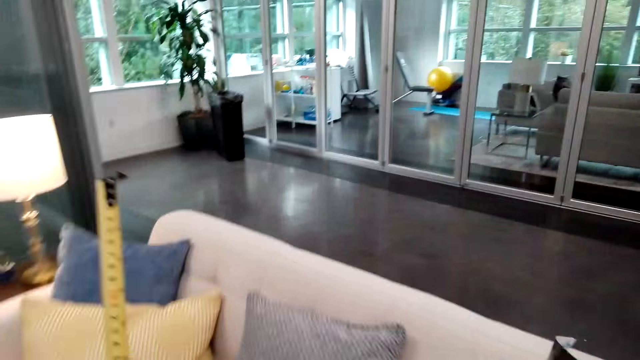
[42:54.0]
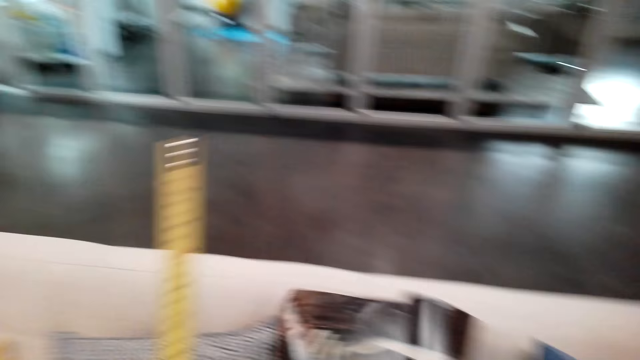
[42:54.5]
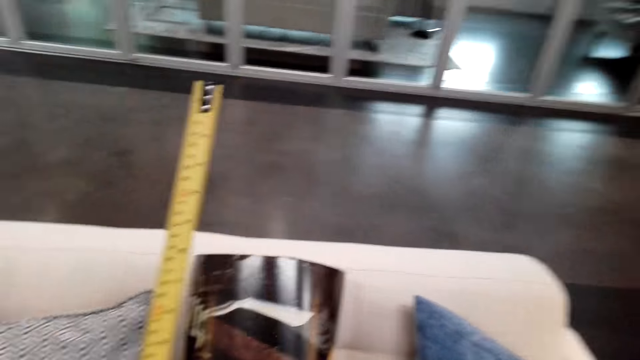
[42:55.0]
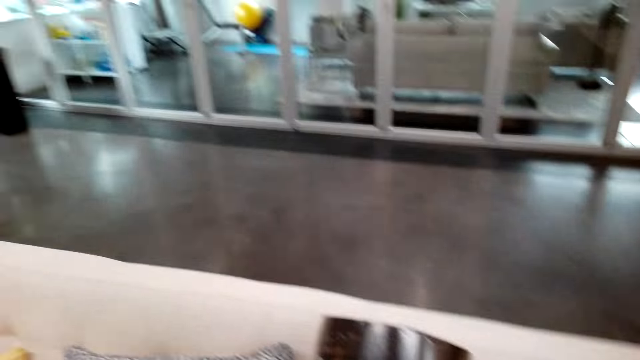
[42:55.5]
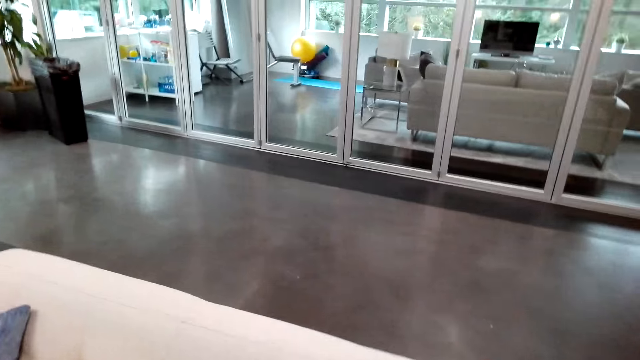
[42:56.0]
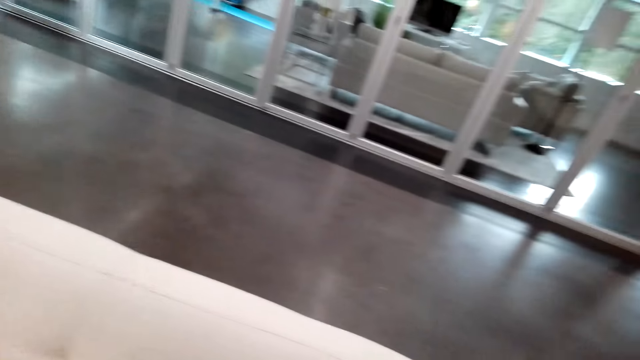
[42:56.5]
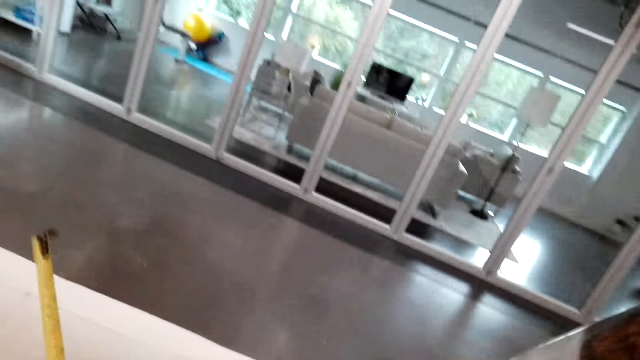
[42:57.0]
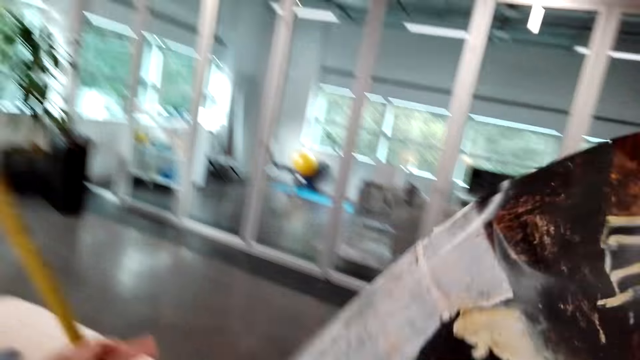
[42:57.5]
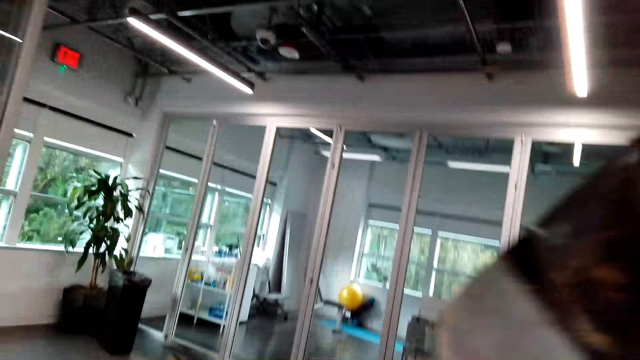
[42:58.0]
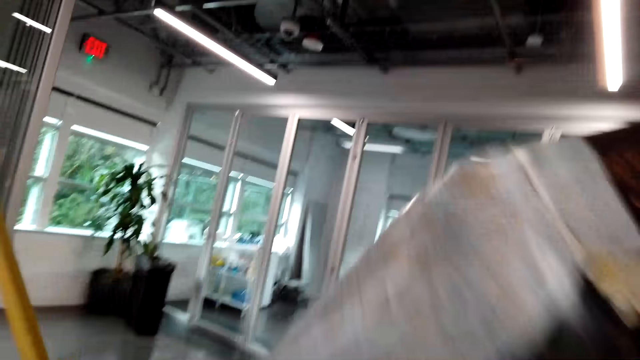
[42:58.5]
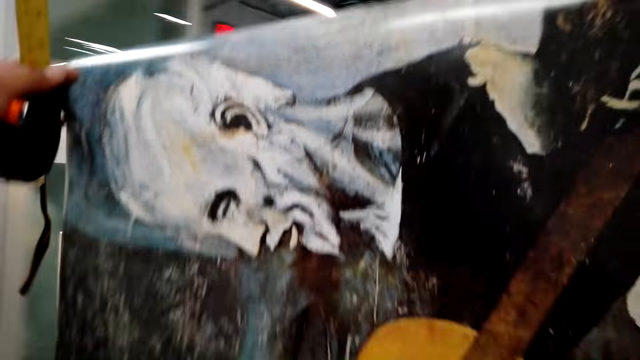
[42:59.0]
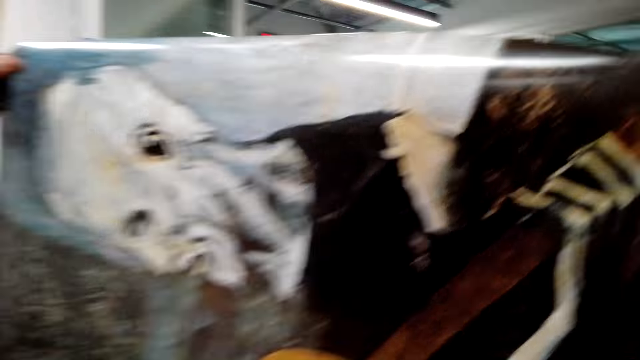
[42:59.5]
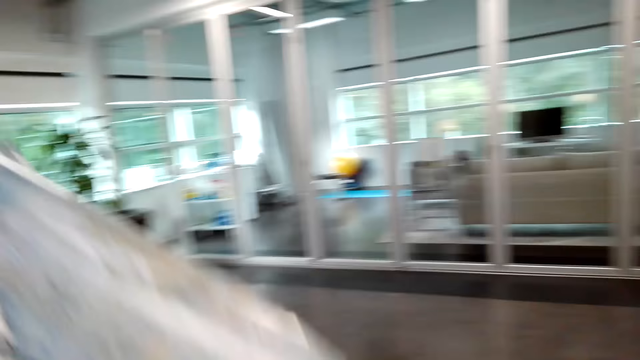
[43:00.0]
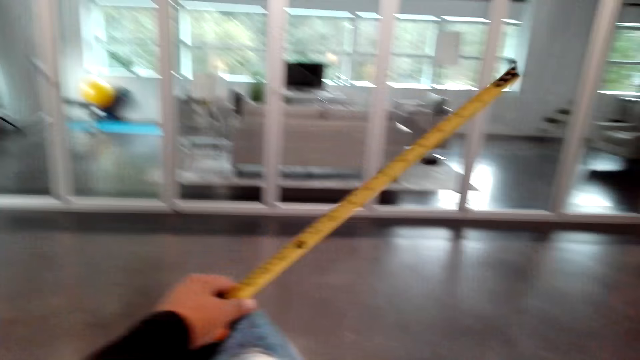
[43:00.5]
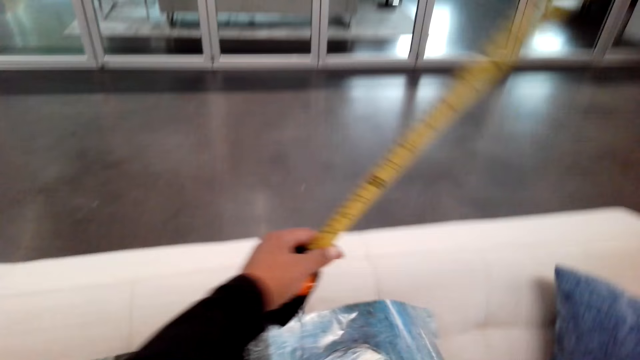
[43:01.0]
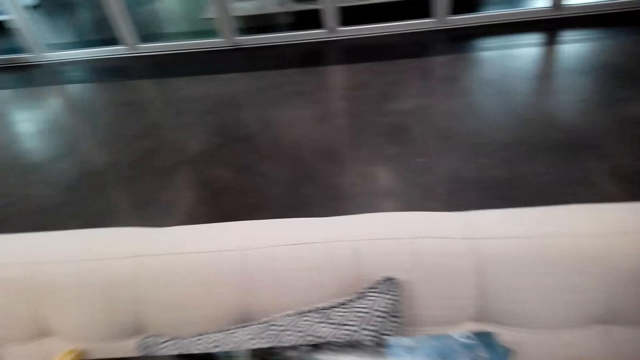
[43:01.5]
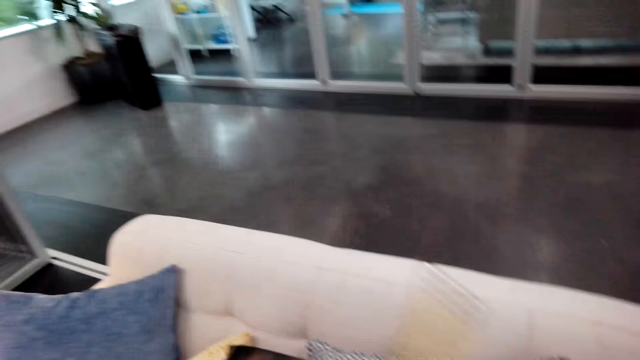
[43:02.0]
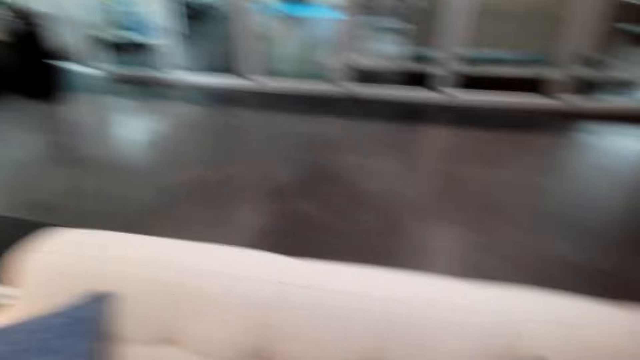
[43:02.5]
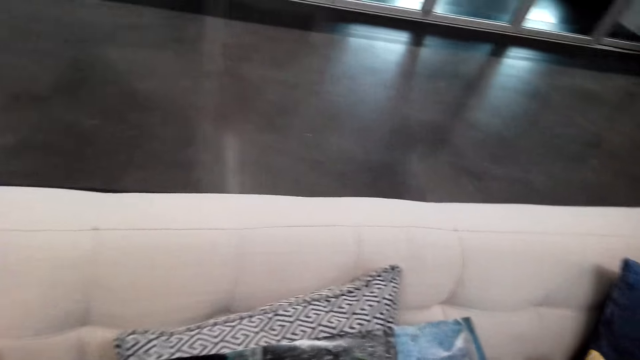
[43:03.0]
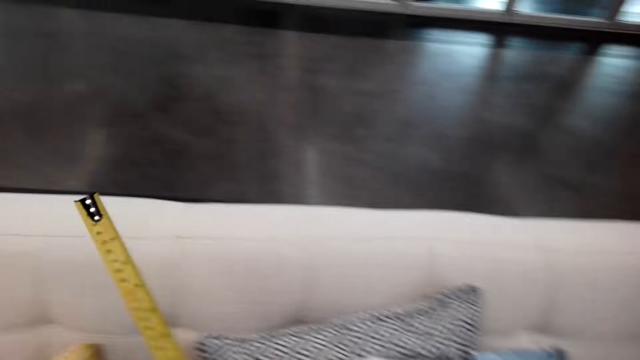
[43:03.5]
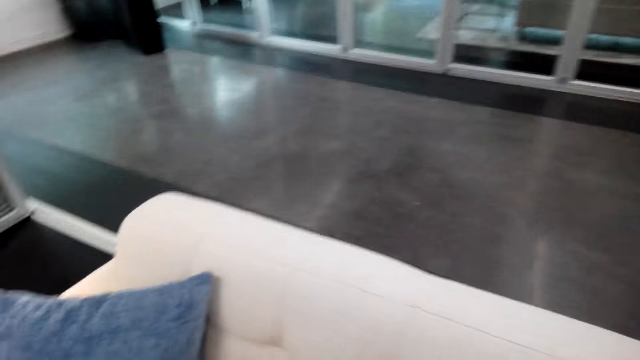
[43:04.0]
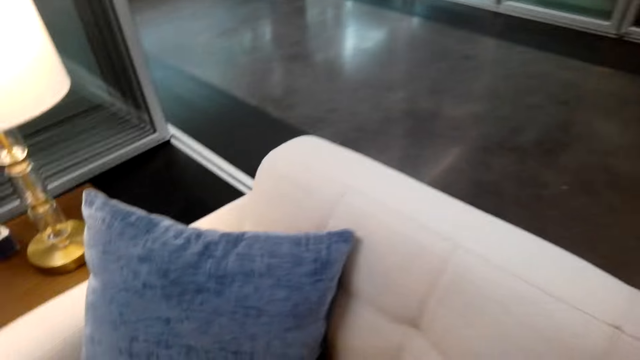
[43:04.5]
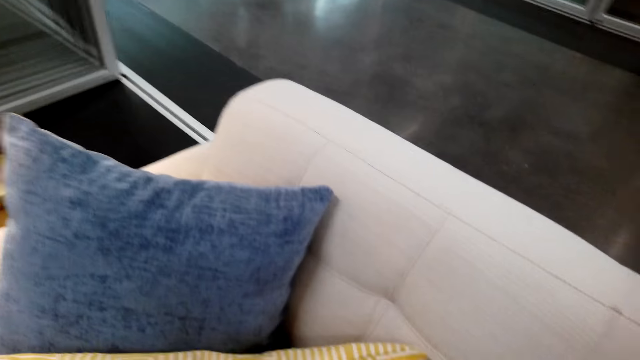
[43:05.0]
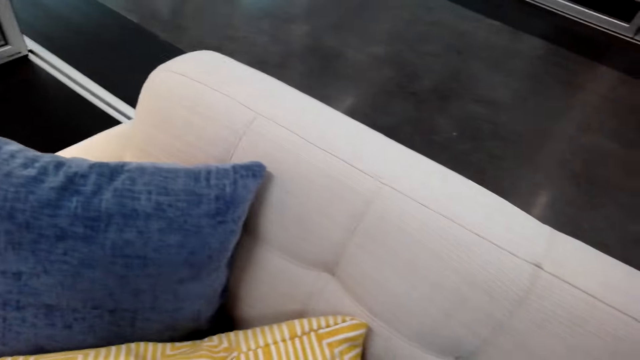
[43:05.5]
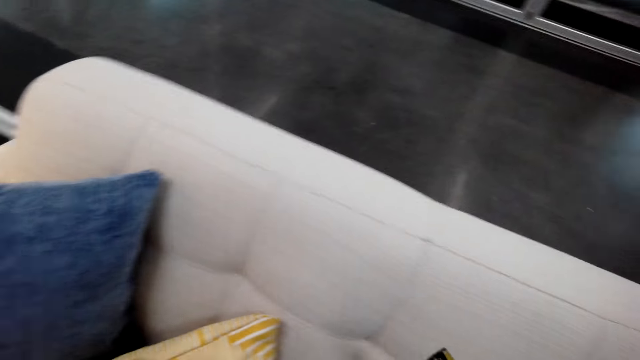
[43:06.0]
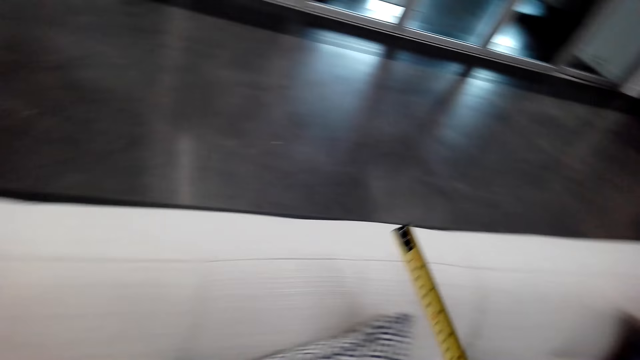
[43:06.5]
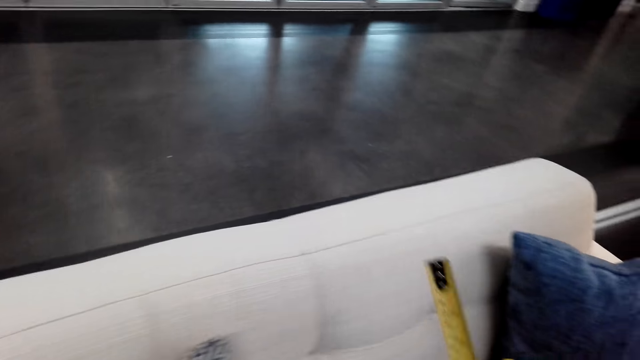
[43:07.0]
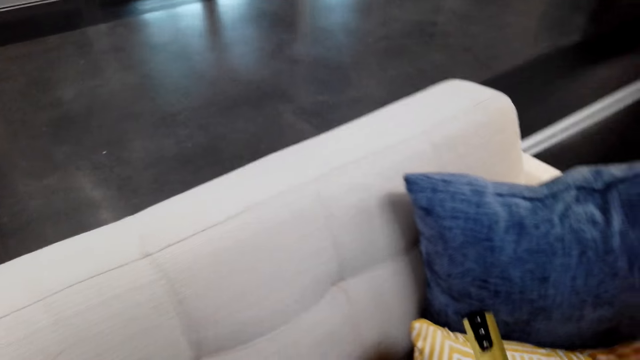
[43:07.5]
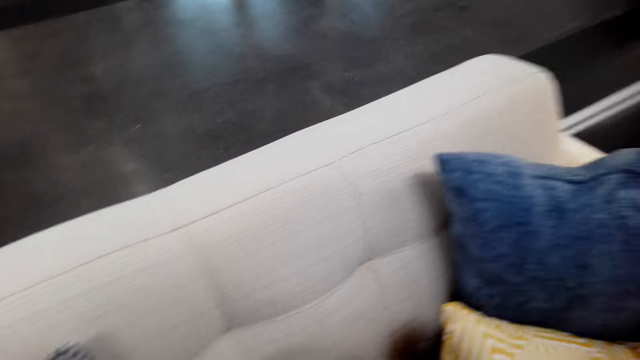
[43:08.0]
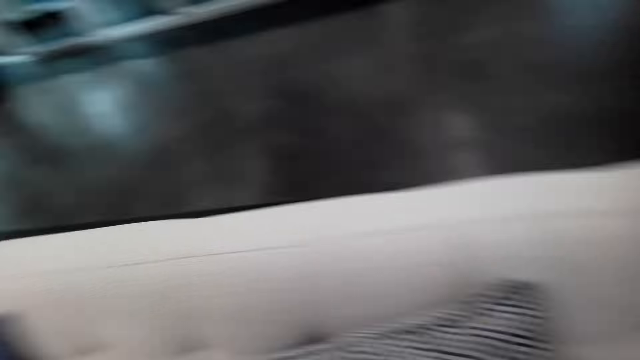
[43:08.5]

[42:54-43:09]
The camera wearer puts a paint or art on the couch. They lift up the paint from the couch, unfold the paint, and put the paint on the couch. They measure on the art.

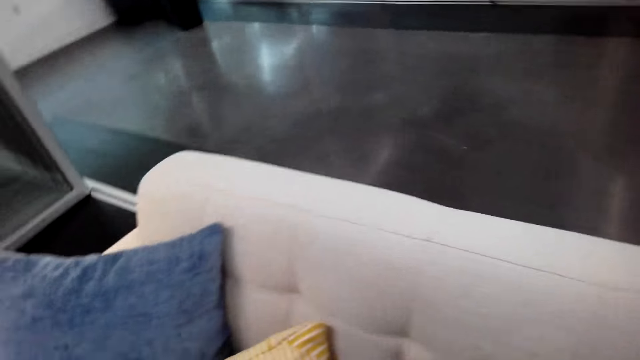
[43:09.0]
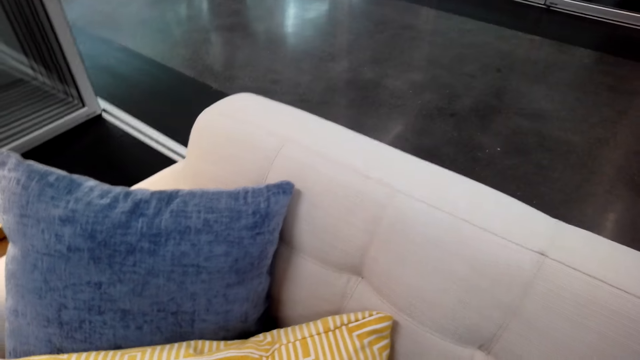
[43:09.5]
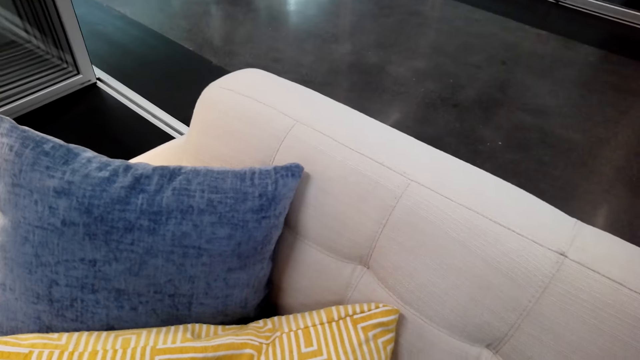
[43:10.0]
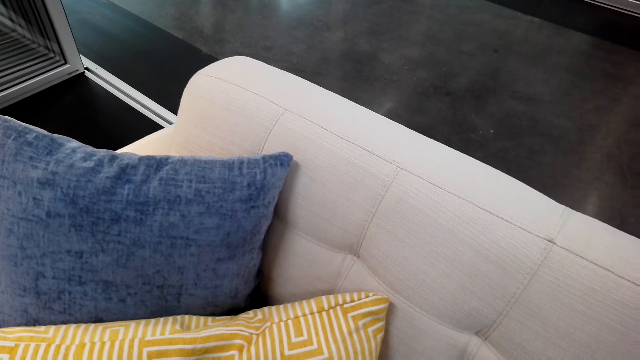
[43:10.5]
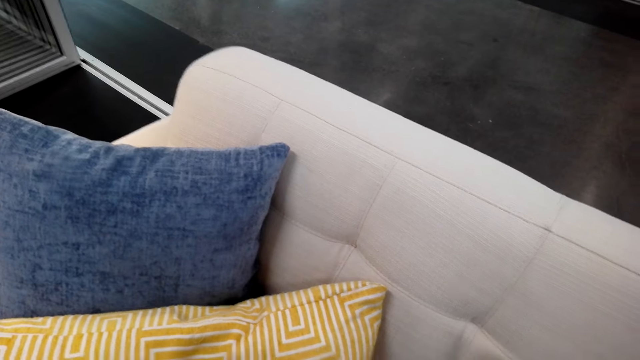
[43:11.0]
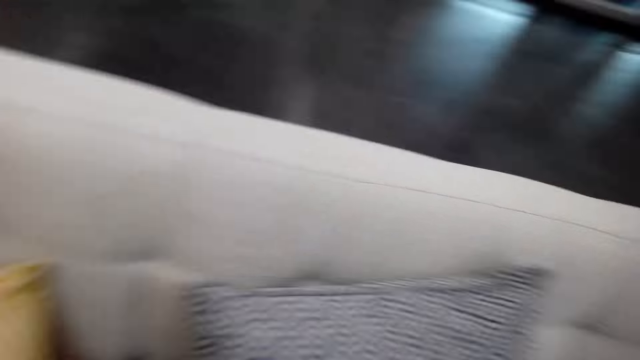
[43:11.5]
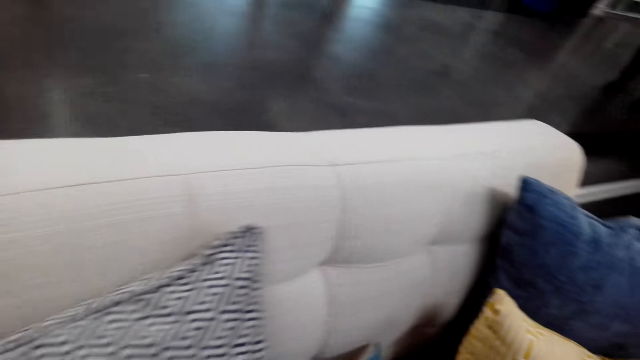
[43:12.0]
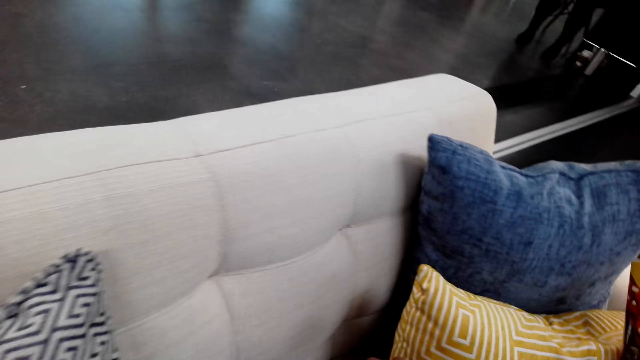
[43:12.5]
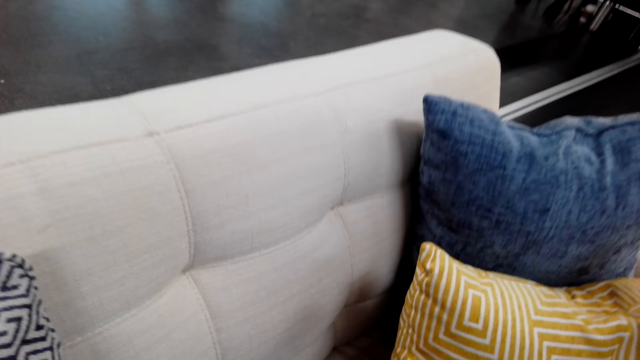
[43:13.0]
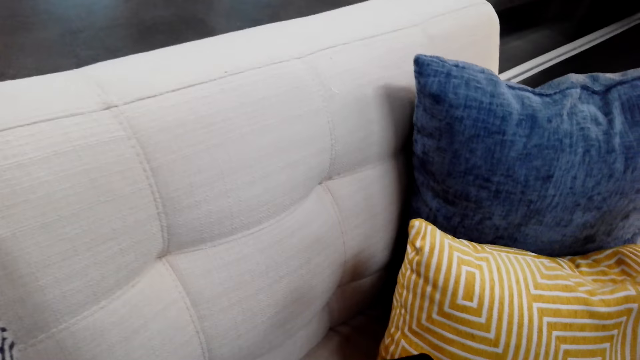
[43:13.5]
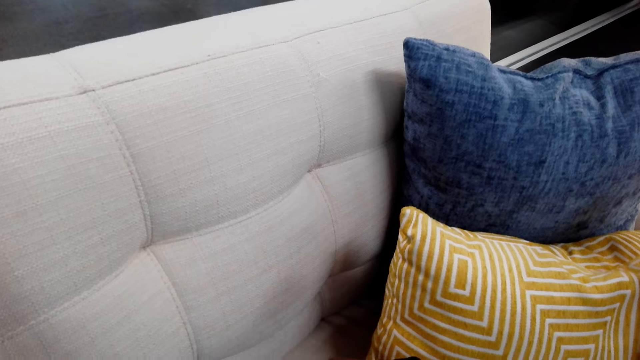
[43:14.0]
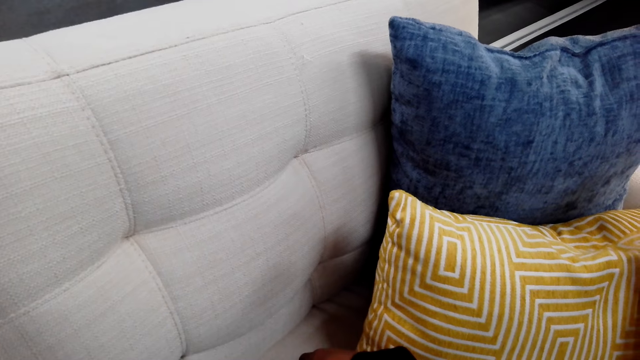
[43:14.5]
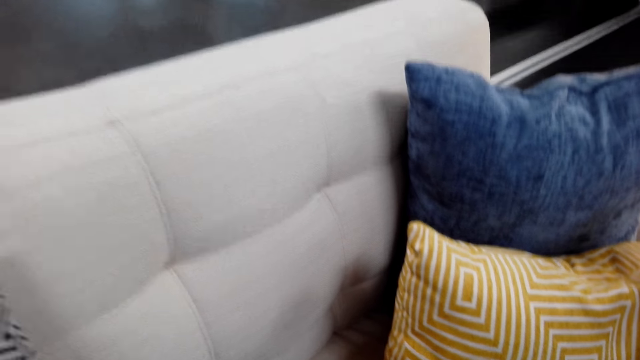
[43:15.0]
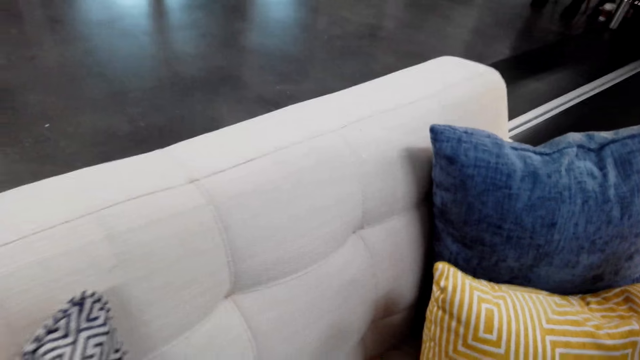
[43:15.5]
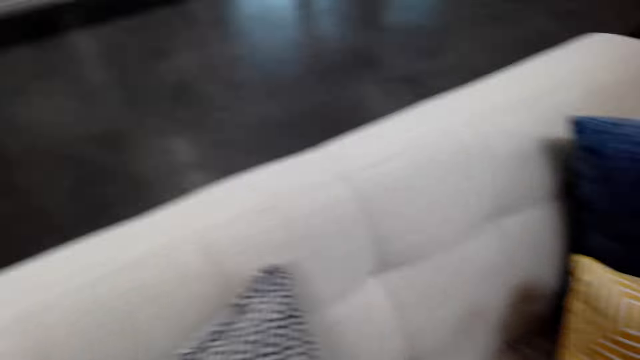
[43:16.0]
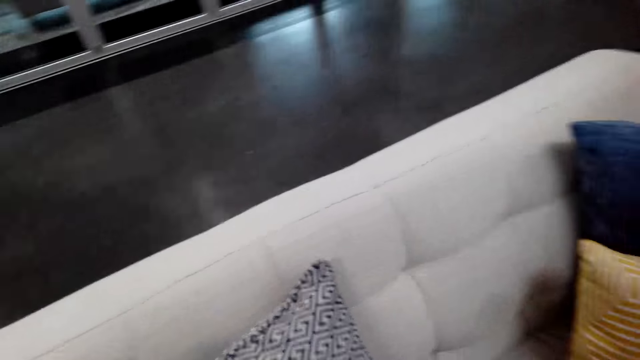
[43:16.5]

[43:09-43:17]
The camera wearer measures a paint with a tape measure.
